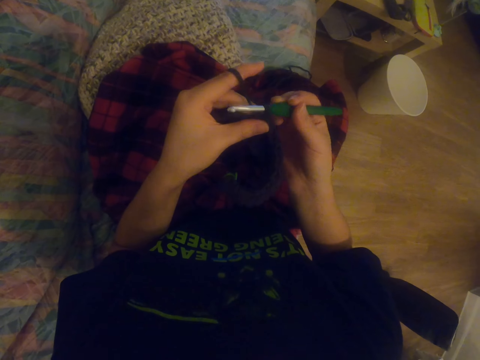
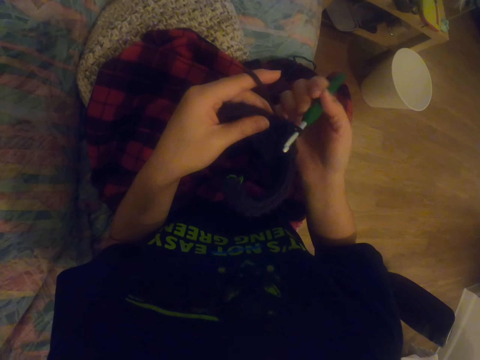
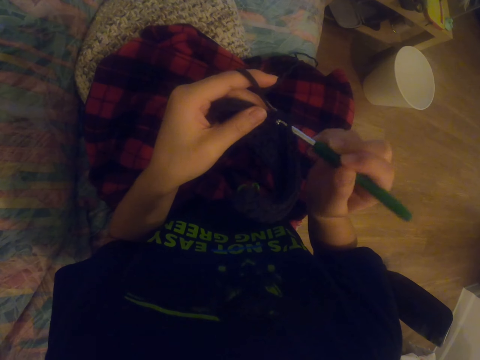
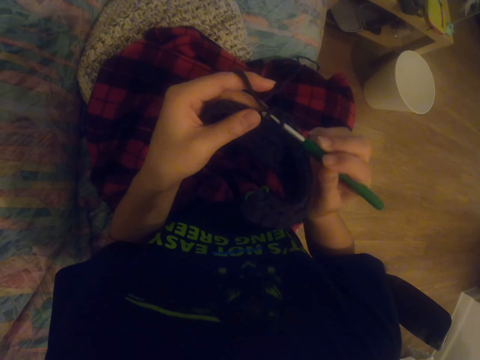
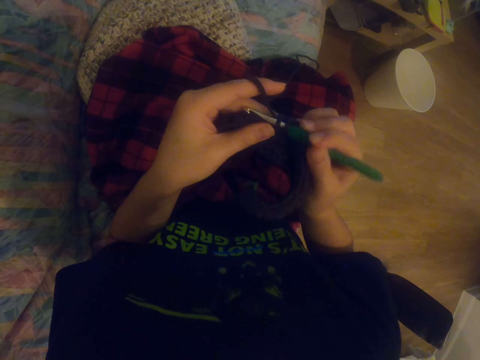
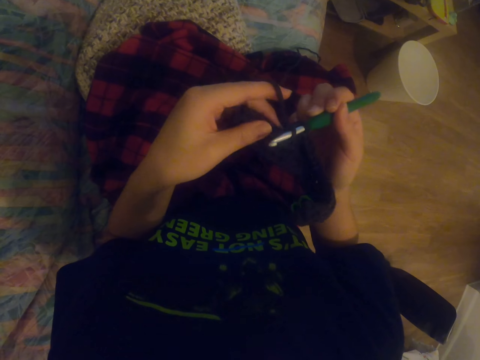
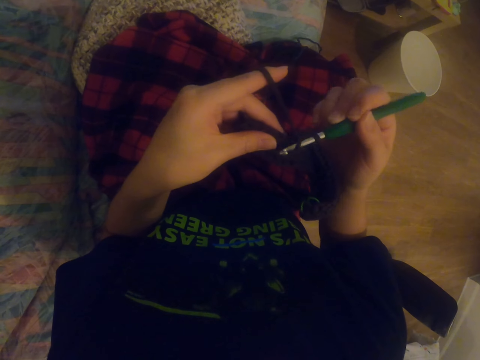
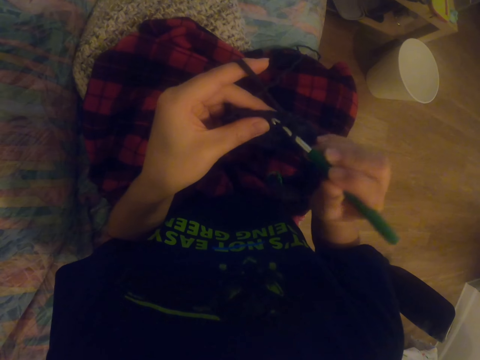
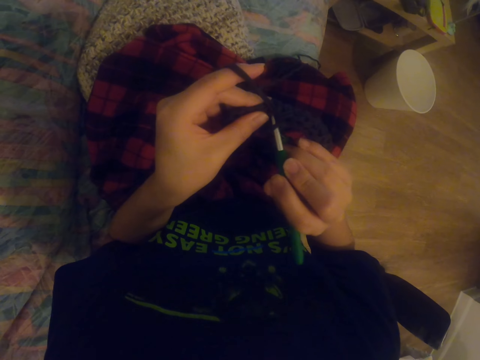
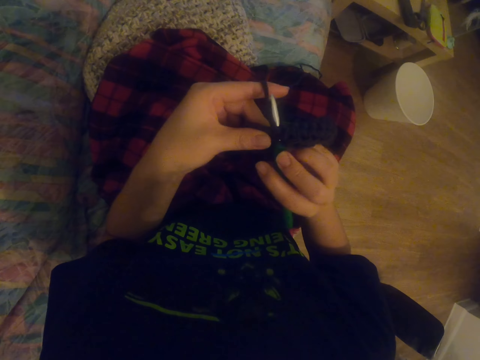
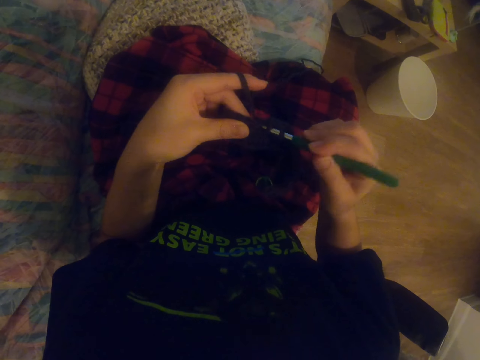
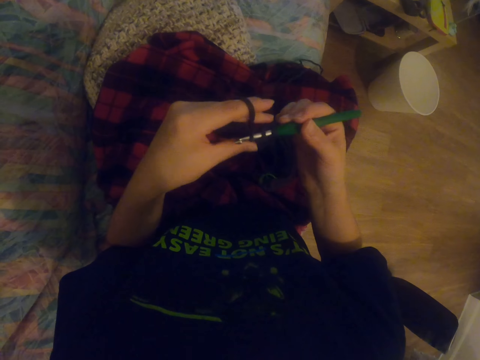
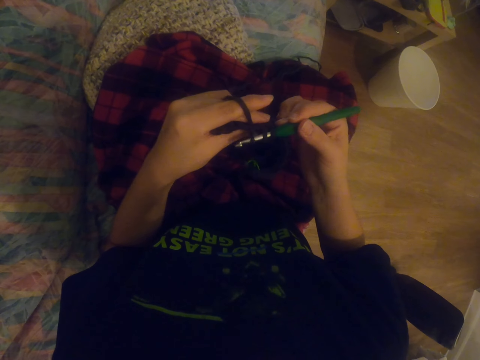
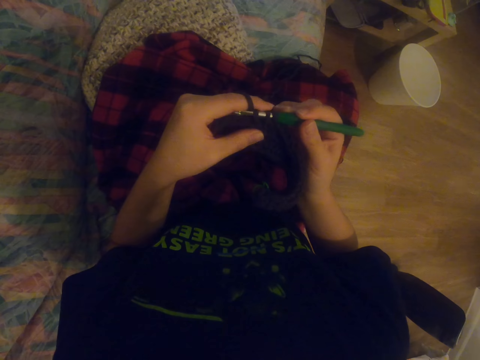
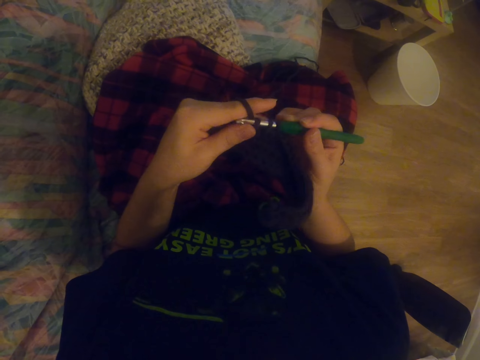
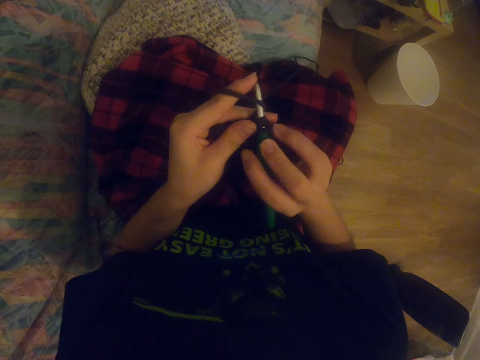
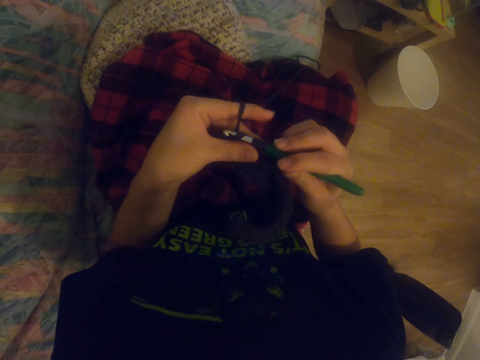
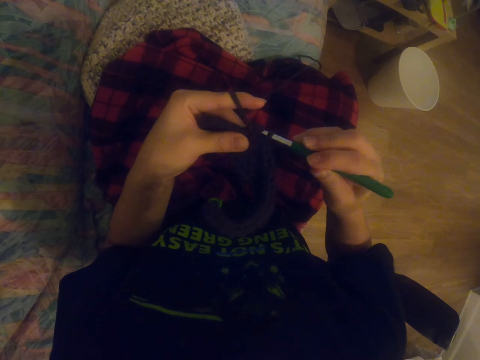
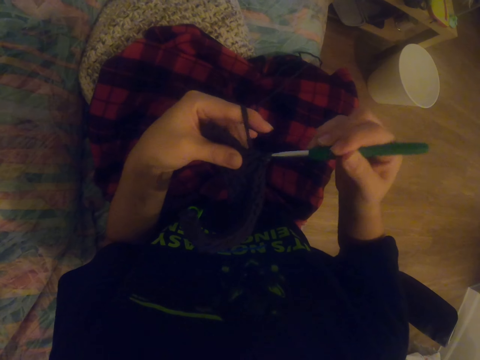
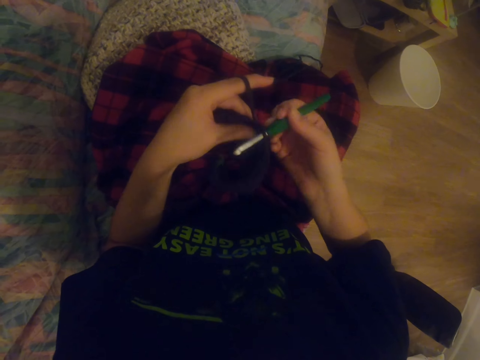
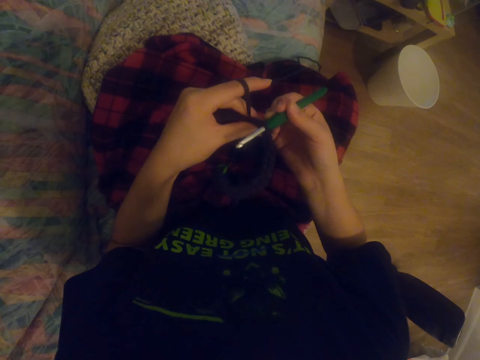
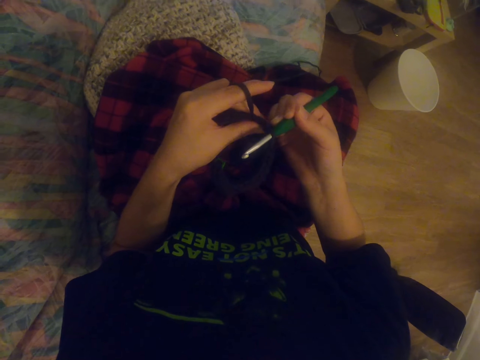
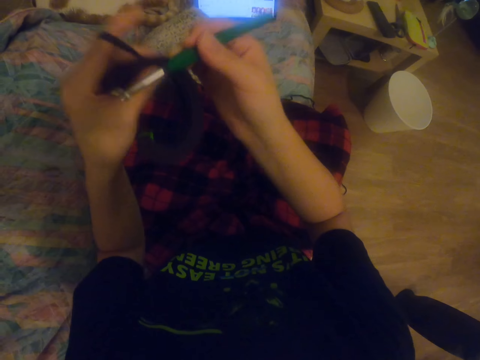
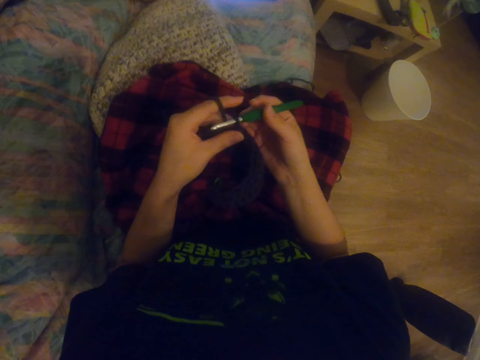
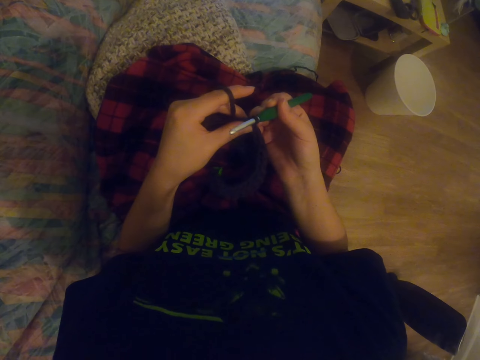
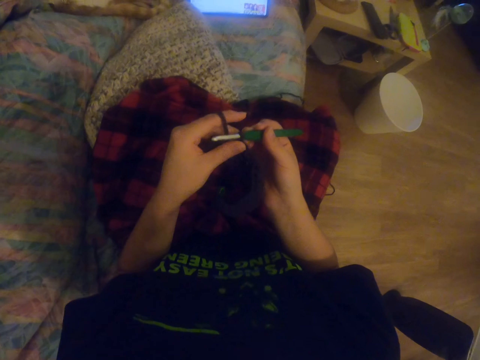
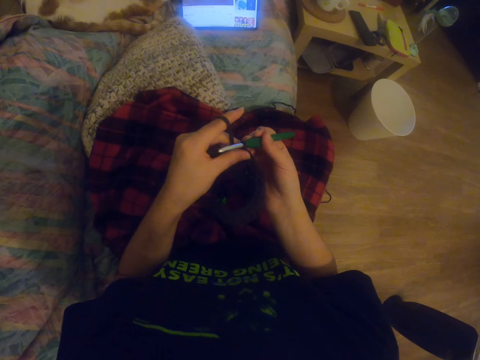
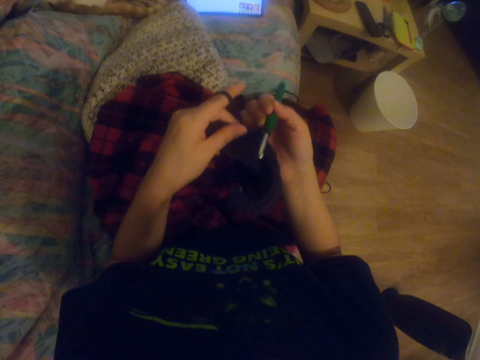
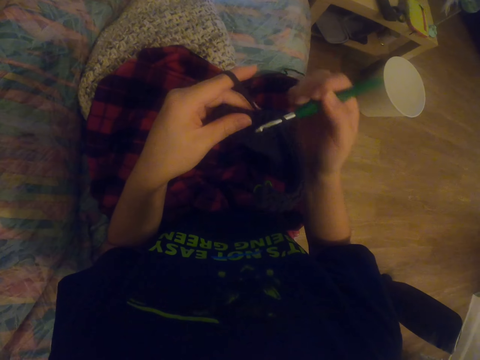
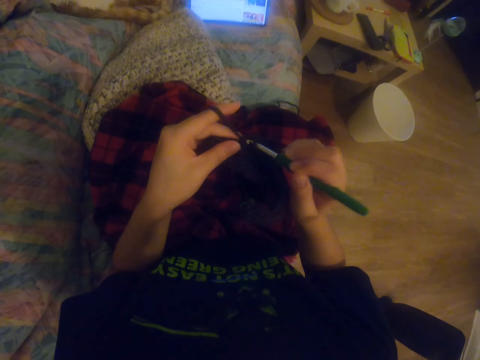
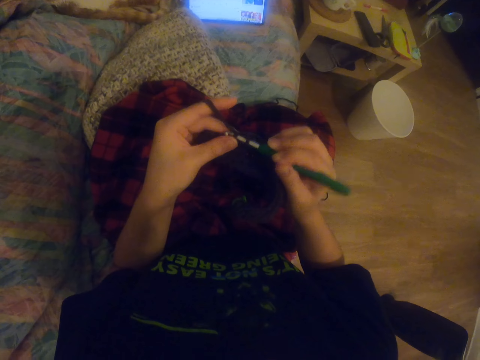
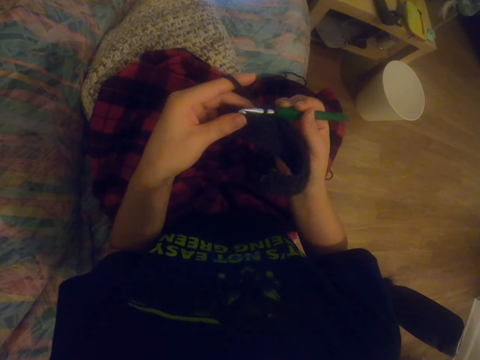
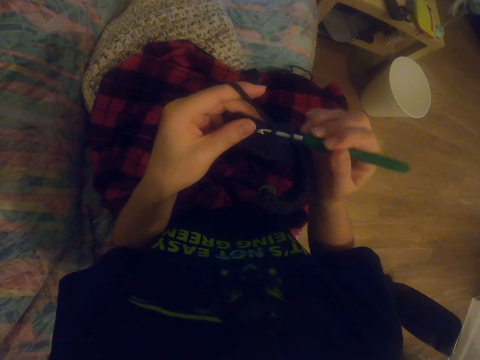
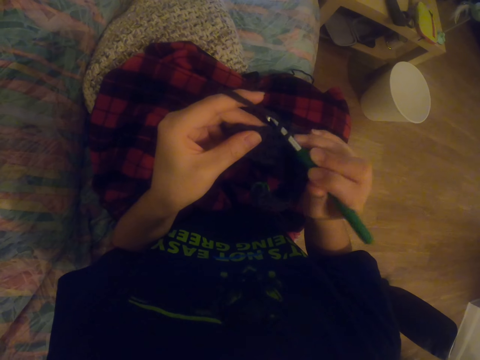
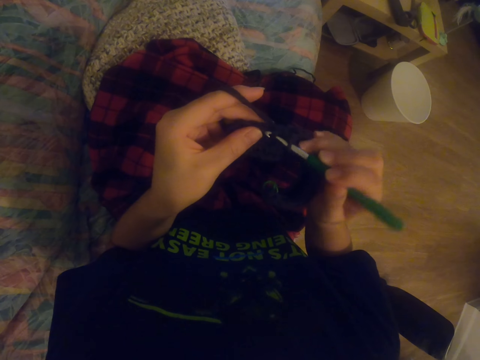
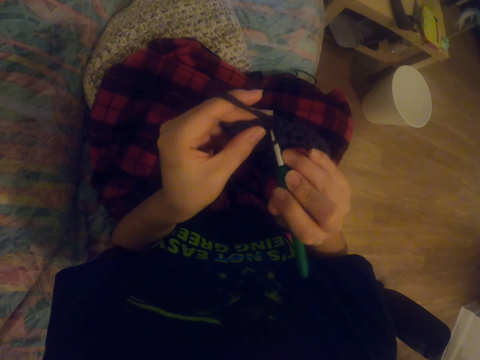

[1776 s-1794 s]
The camera wearer knits a sock with the knitting needle. They knit the sock with the knitting needle repeatedly. They stretch their hands. They stare at the tablet. They knit the sock with the knitting needle.

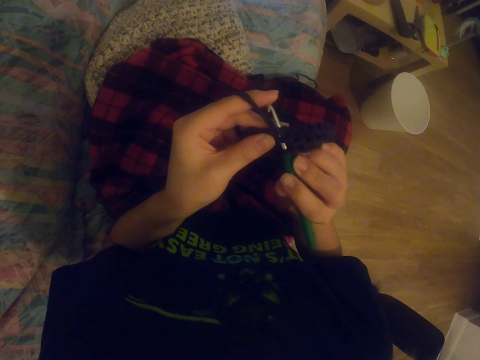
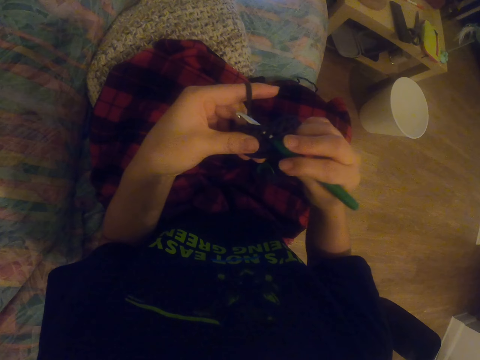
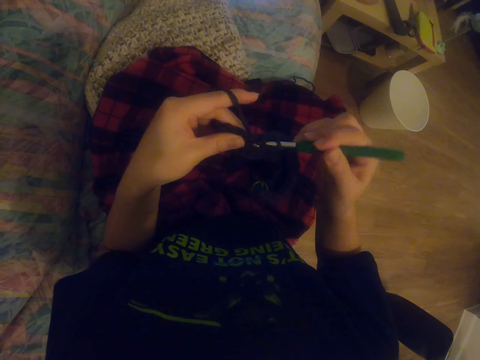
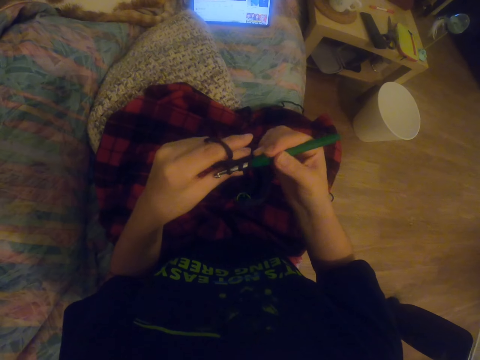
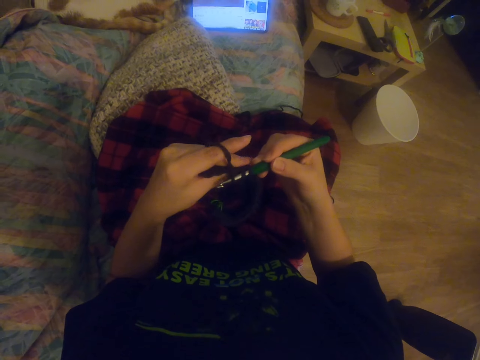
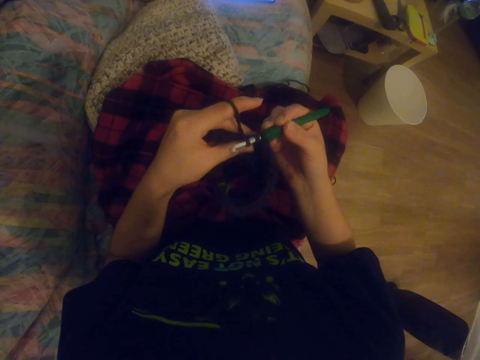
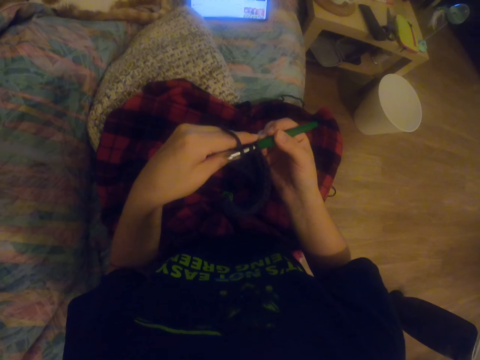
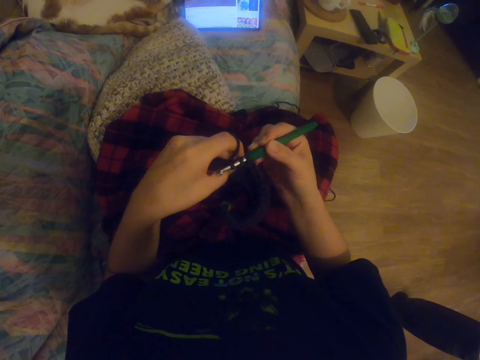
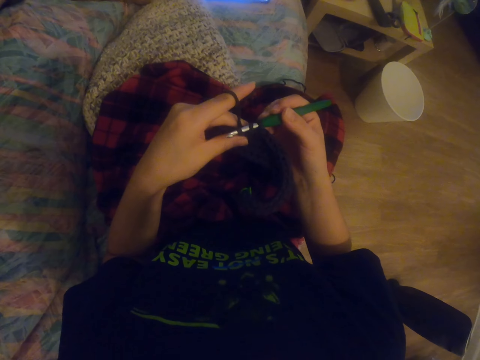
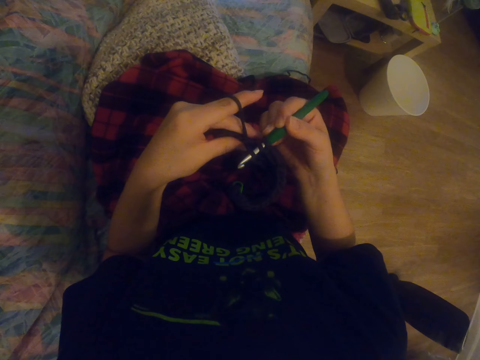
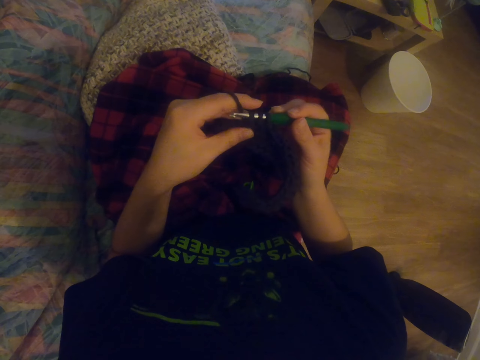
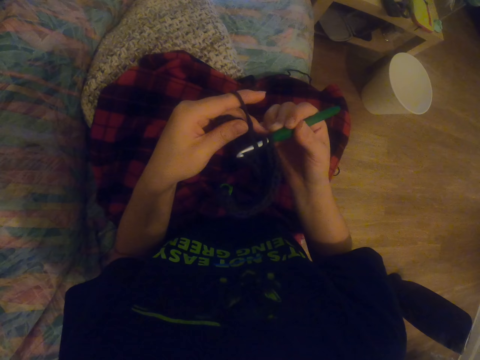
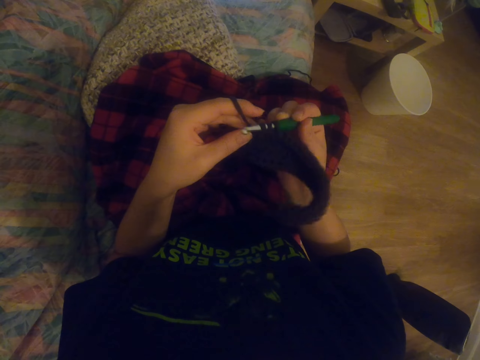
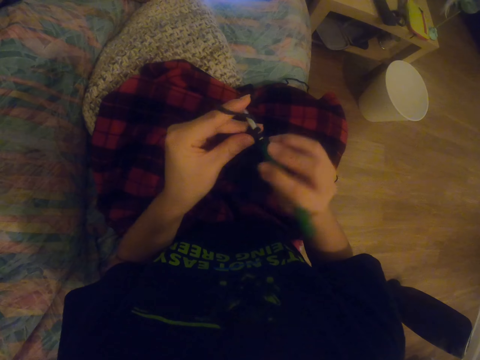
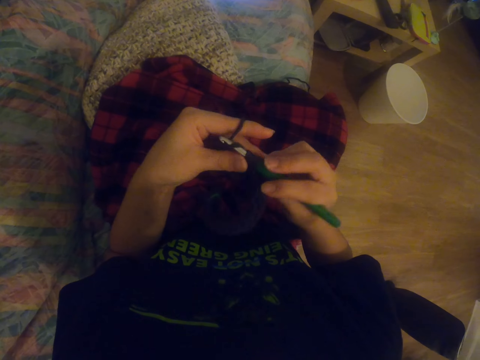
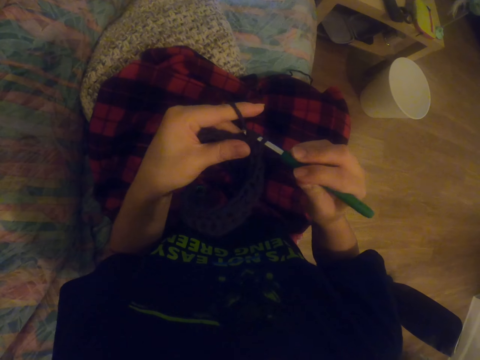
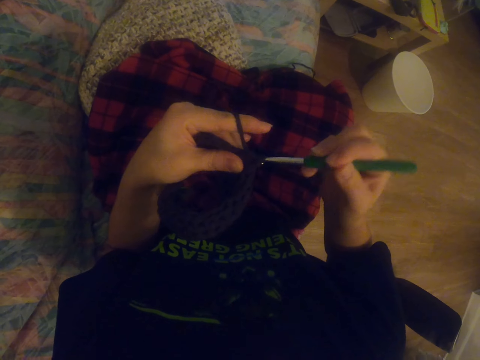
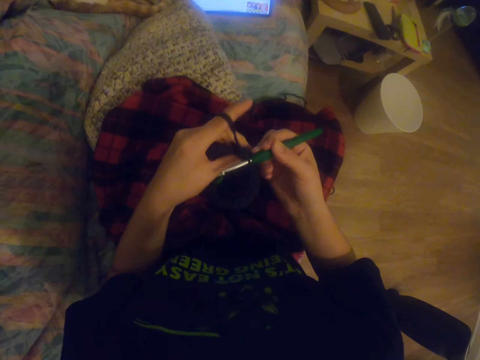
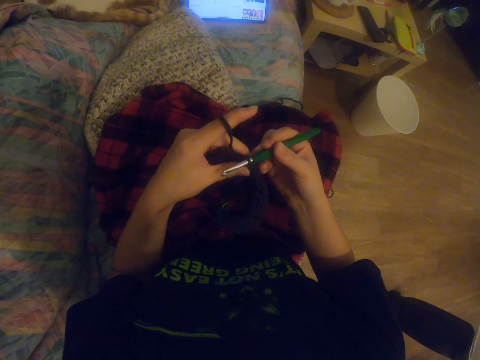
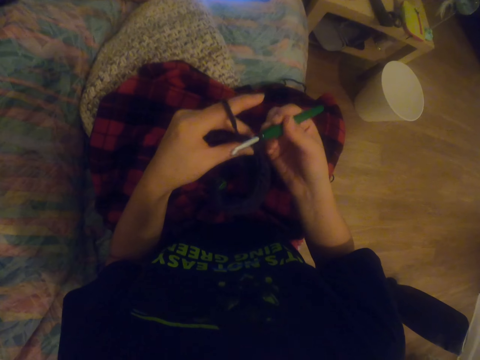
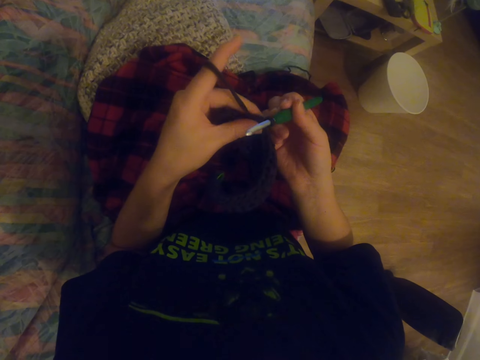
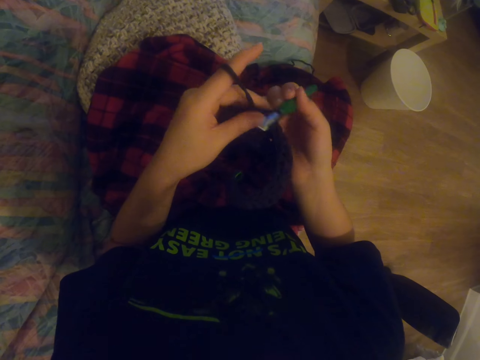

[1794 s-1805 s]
The camera wearer stares at the tablet. They knit a sock with the knitting needle. They stare at the tablet. They knit the sock with the knitting needle. They stare at the tablet.
